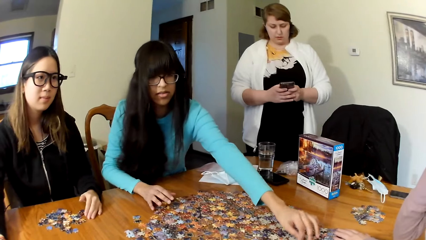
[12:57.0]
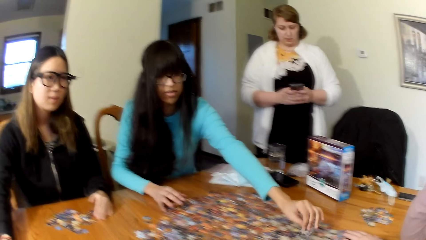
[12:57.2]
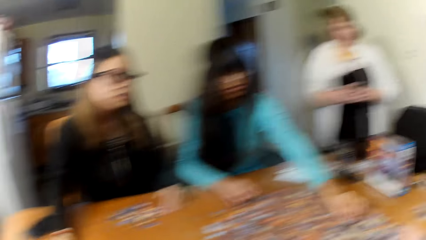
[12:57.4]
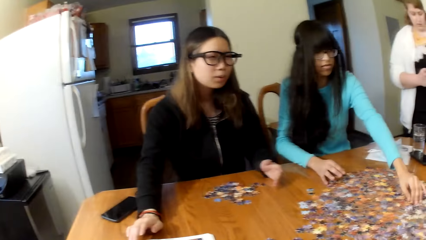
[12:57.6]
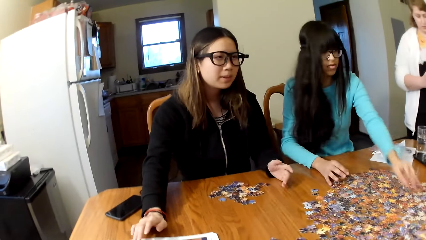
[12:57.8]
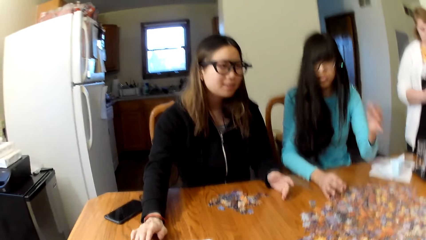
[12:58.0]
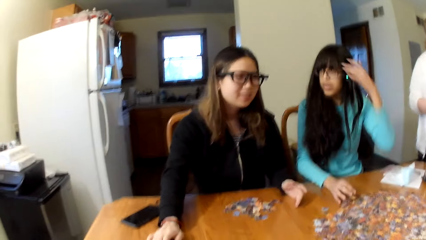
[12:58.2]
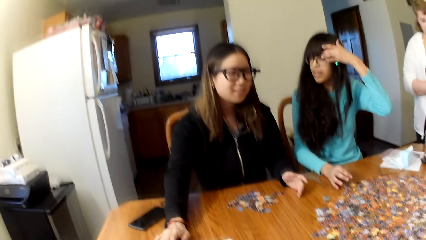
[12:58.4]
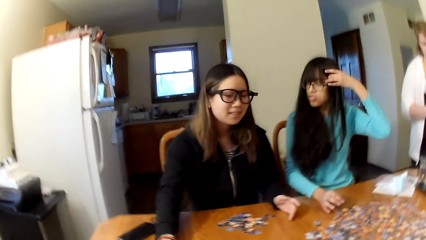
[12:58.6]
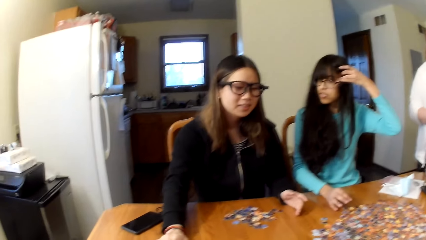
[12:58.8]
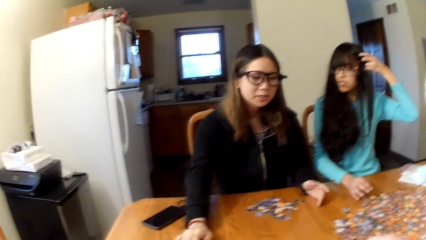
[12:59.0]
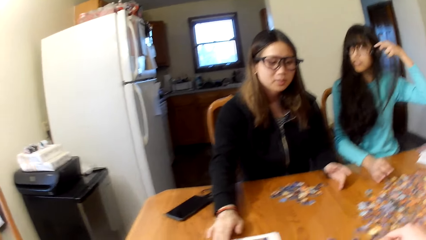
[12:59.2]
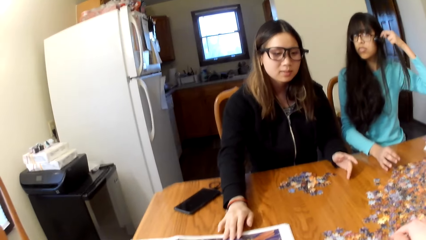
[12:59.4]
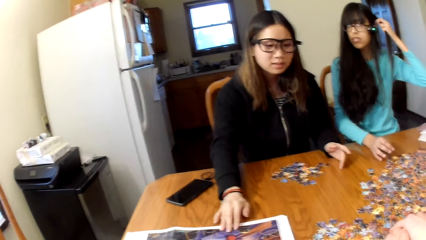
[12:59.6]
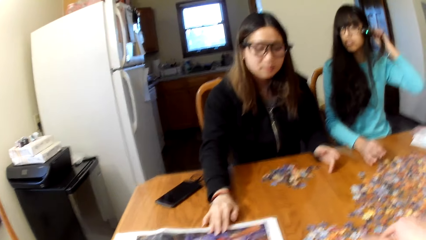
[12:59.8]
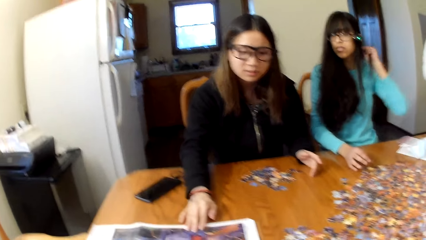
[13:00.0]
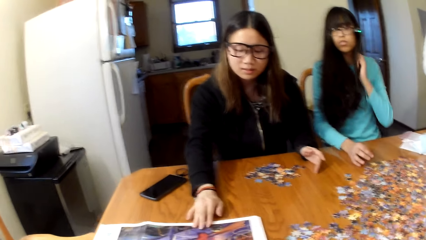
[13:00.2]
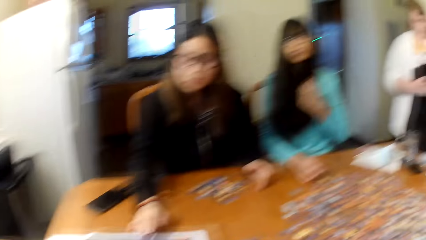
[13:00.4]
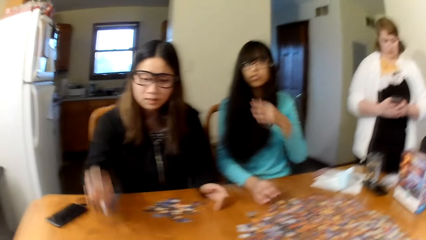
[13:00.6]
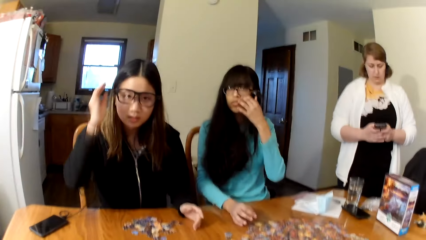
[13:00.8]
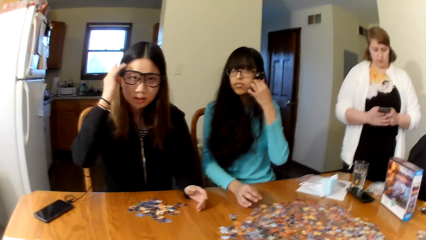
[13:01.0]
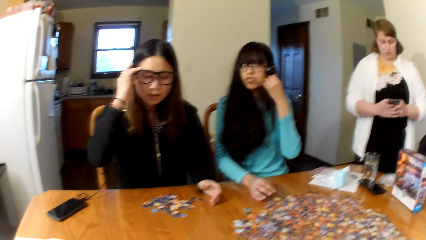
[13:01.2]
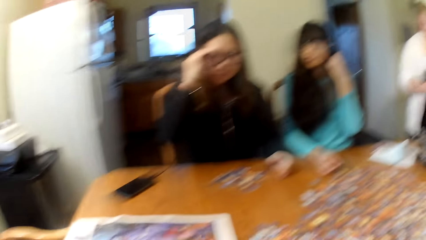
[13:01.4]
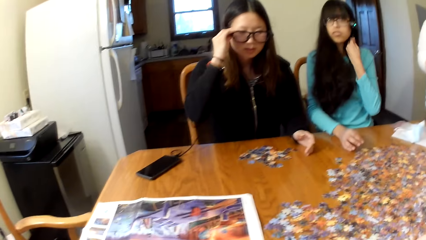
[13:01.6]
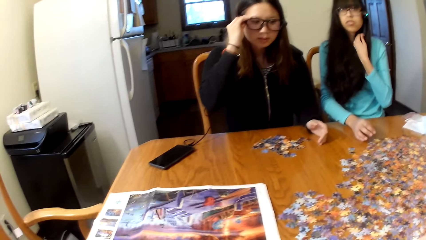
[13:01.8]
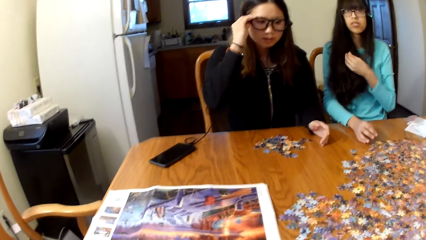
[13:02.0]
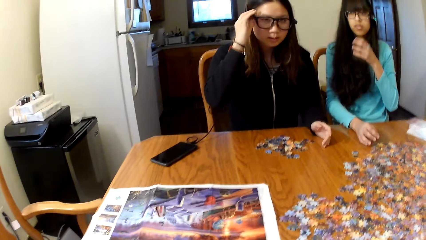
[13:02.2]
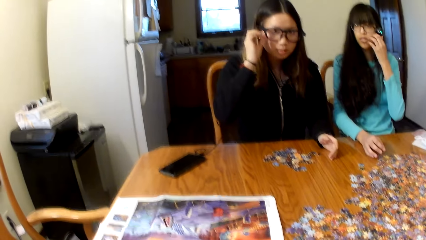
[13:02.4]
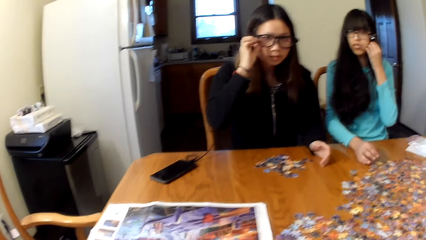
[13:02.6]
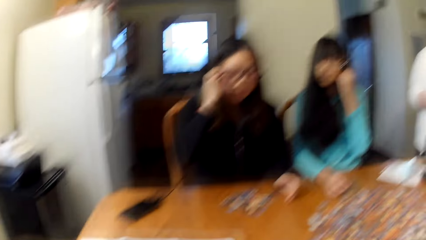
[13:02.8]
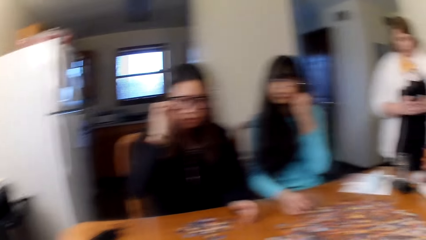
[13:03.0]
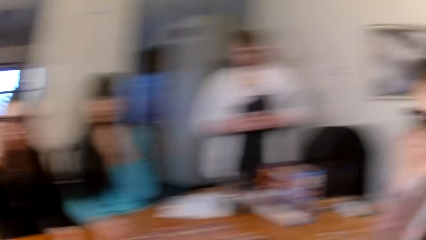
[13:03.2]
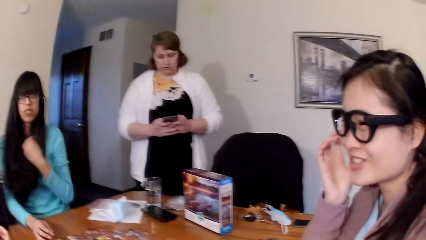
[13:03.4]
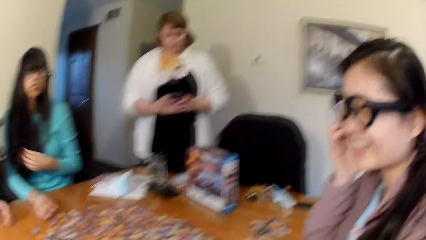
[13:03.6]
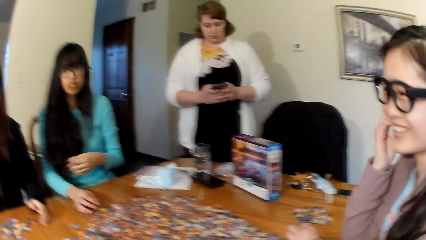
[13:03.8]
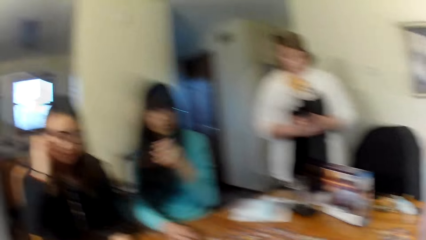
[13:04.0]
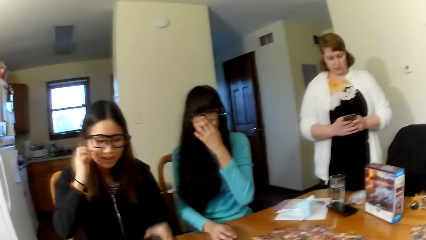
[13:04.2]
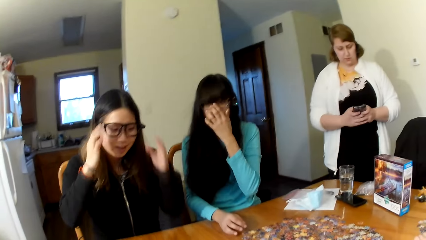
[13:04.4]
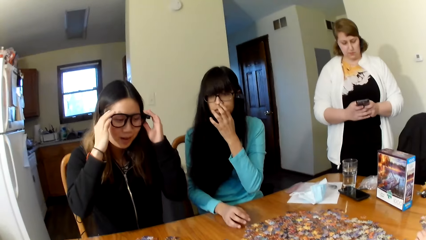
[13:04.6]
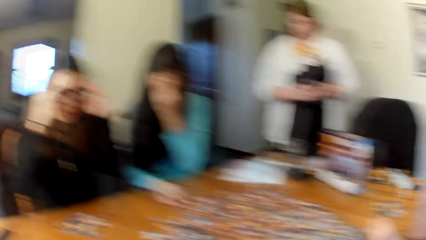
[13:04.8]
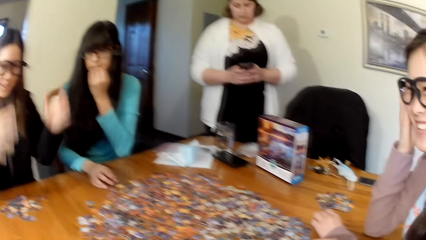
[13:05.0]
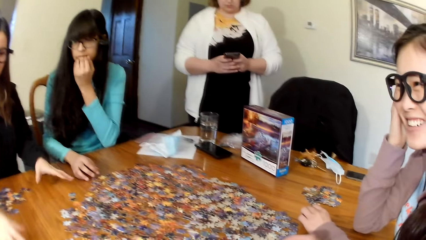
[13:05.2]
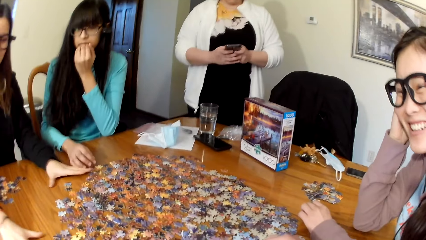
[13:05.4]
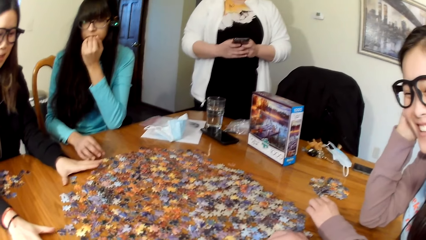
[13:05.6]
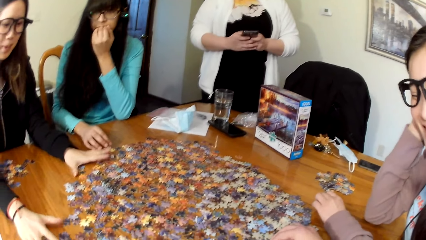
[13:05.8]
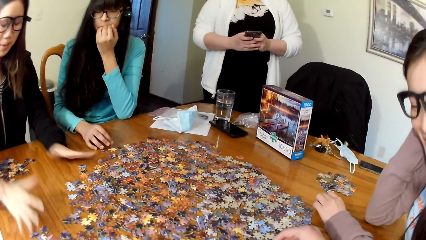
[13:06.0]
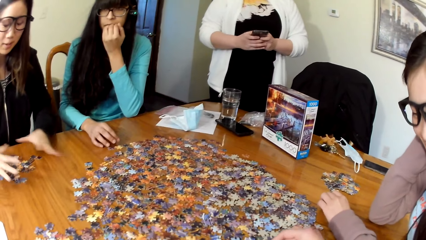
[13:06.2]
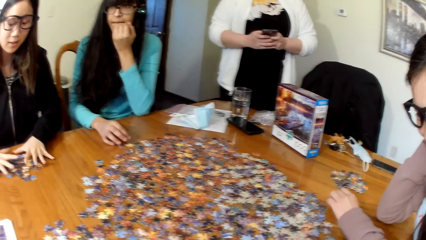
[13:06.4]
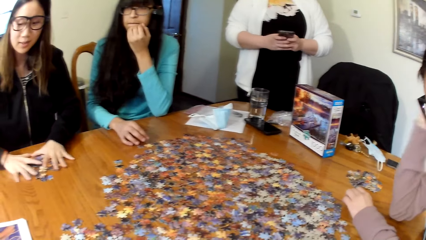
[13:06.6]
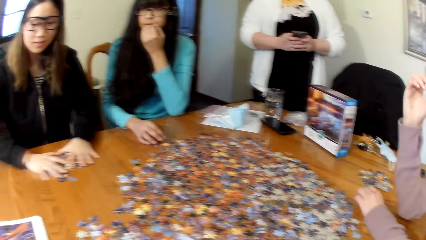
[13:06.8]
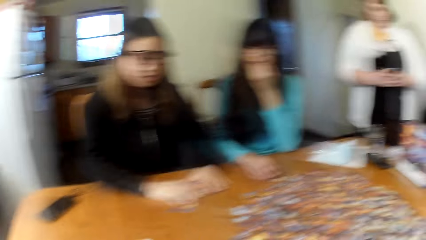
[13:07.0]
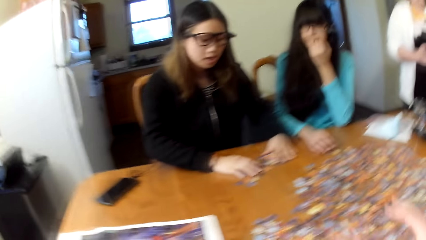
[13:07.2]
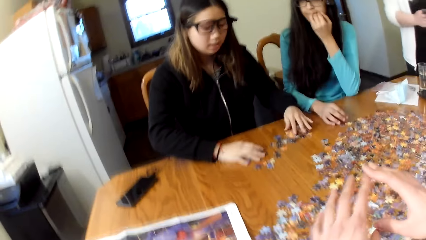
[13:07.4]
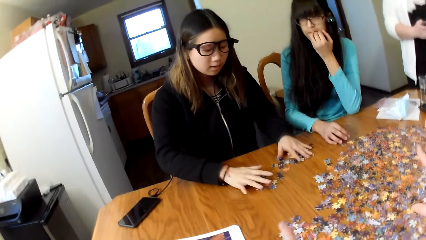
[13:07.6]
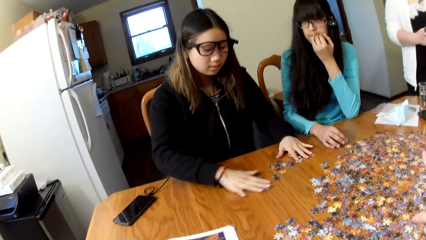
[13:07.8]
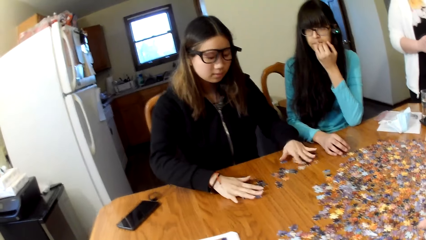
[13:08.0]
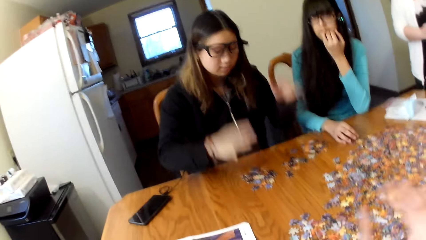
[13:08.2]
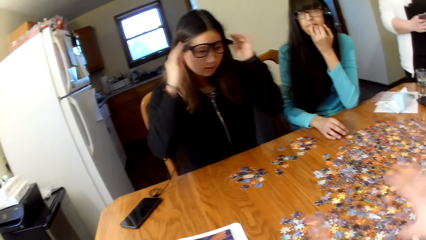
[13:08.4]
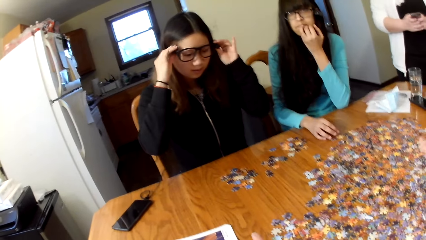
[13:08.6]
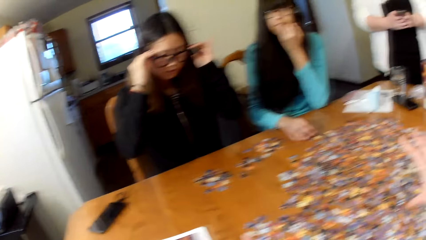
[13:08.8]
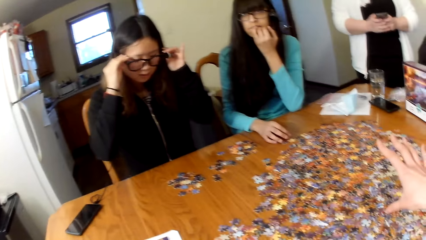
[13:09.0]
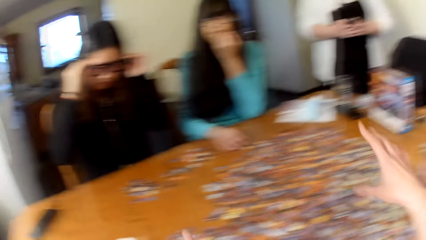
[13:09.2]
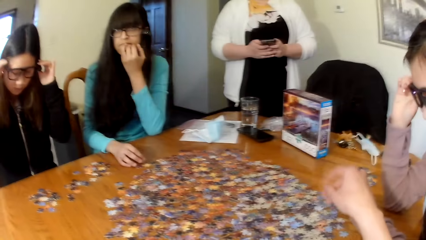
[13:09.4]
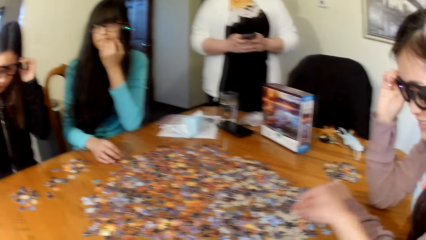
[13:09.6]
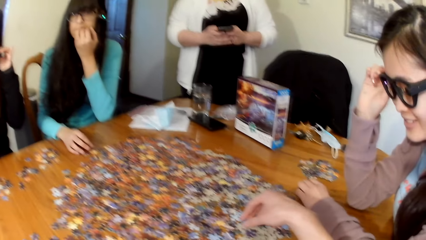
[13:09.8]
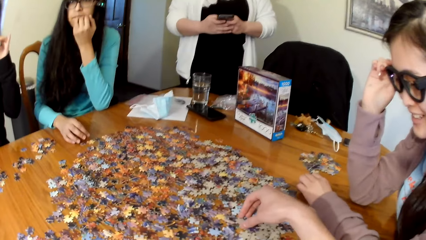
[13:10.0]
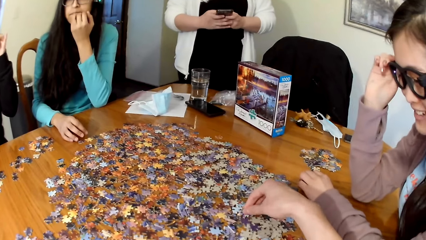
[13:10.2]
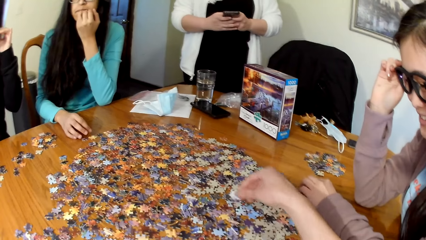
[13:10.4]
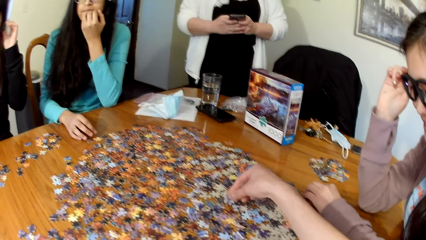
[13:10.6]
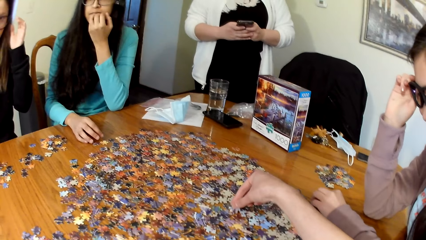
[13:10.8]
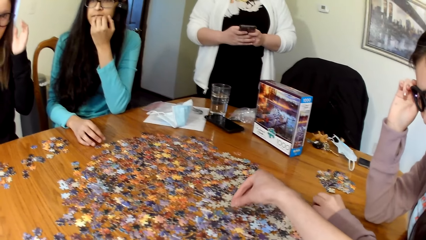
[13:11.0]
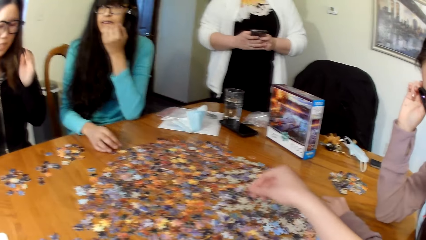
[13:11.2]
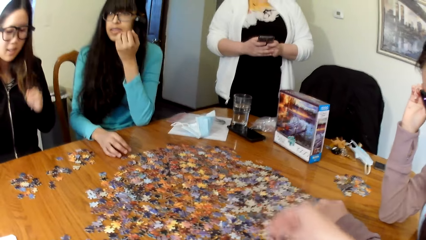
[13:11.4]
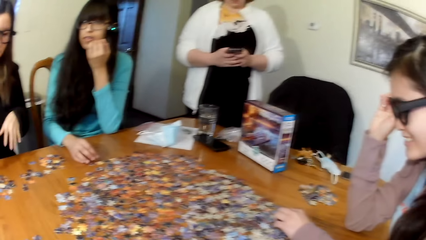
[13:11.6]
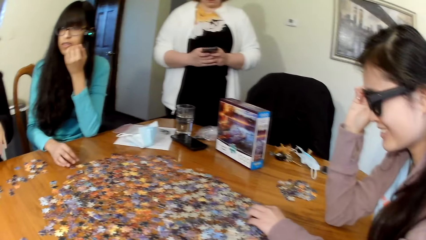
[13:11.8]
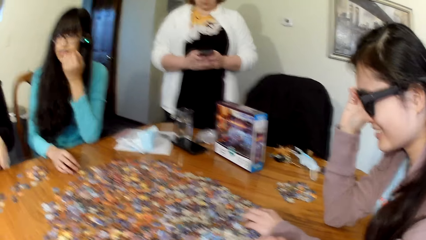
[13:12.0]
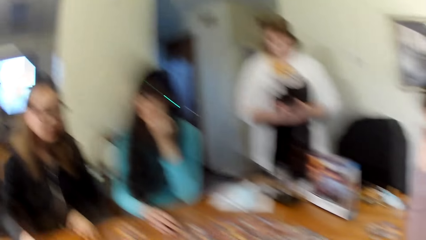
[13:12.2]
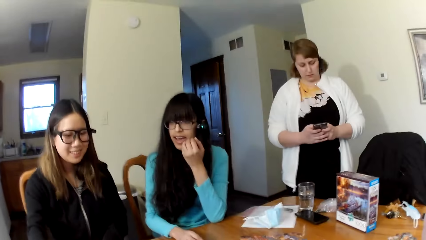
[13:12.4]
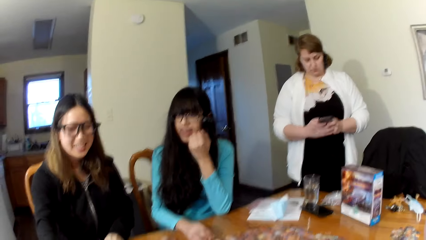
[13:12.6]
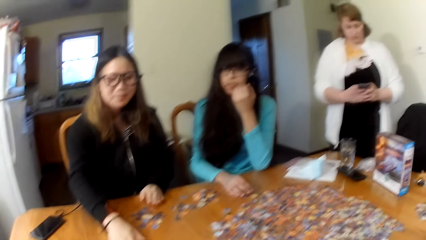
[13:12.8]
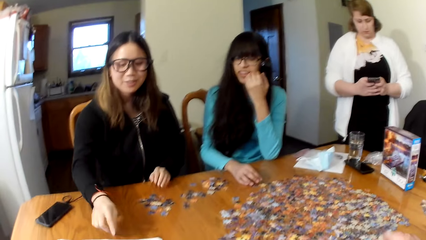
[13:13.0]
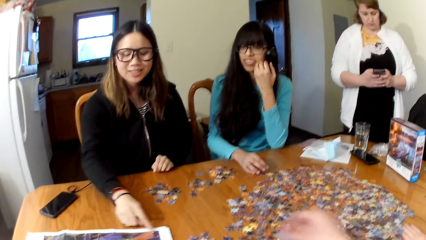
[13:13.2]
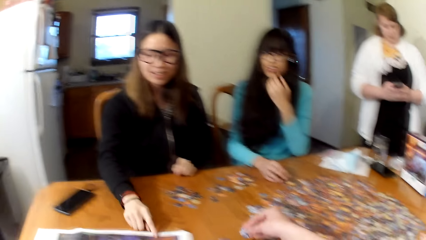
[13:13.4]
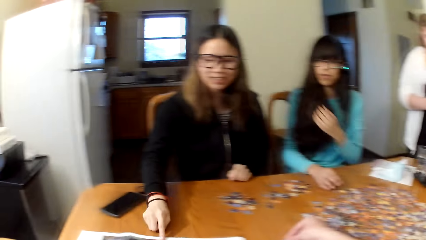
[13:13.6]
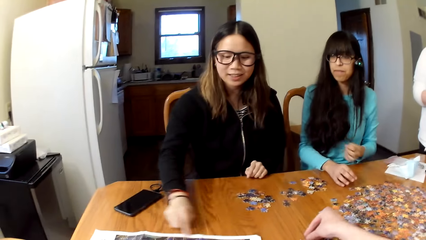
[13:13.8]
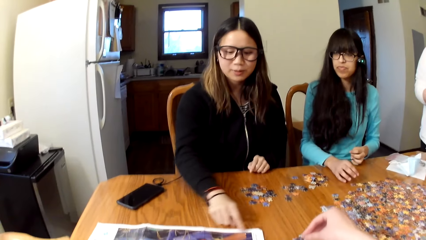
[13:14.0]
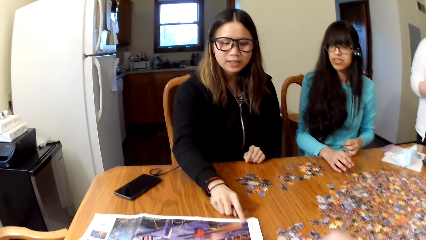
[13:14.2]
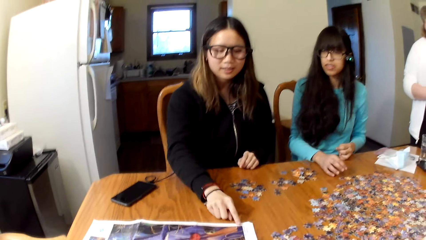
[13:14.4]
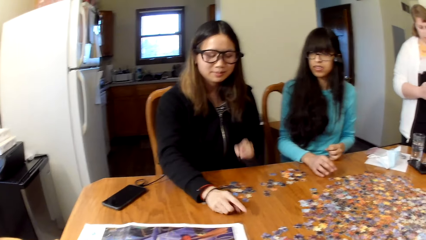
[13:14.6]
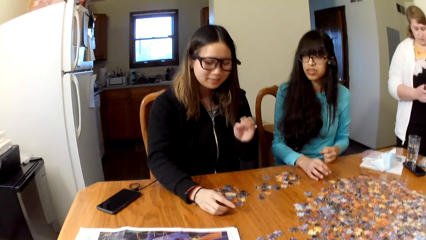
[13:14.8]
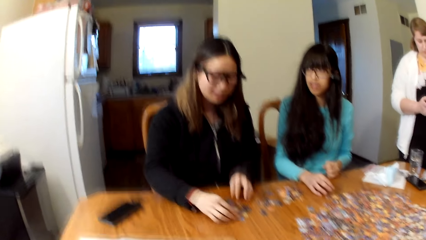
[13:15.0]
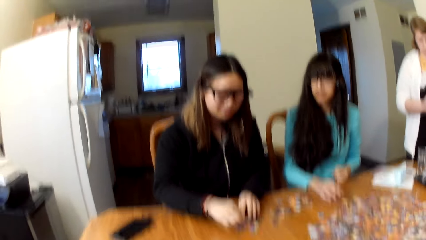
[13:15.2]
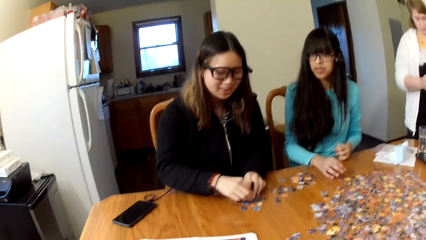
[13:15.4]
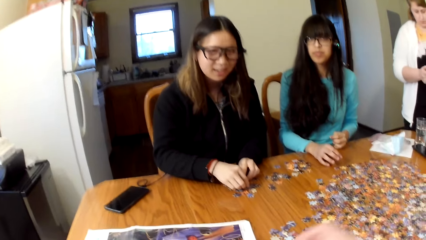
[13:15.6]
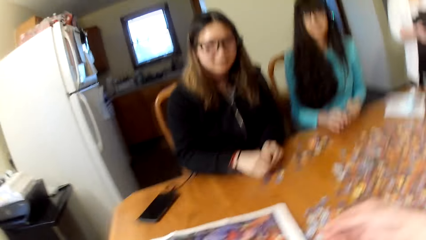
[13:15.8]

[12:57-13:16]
A woman touches the hair. A lady touches the eye glasses. The lady pushes the puzzle cards. Another woman looks for the puzzle pieces. The camera wearer looks for the puzzle pieces. The other woman looks for the puzzle pieces.
